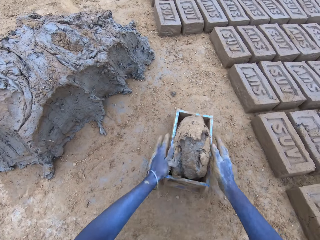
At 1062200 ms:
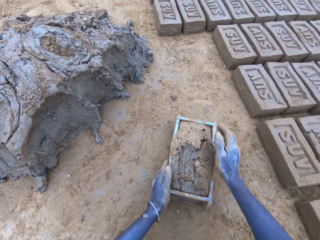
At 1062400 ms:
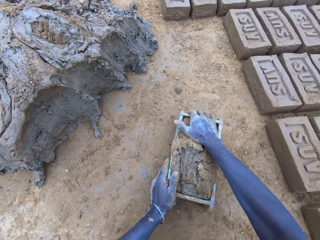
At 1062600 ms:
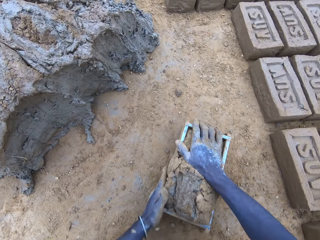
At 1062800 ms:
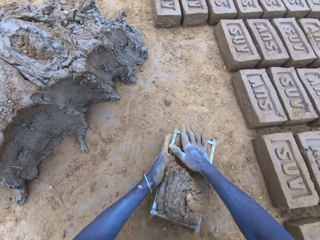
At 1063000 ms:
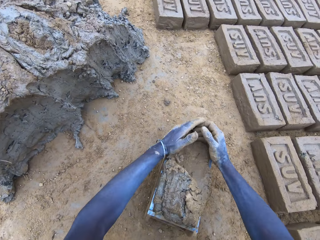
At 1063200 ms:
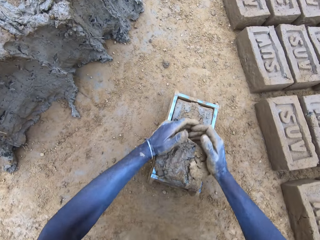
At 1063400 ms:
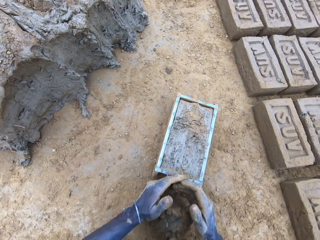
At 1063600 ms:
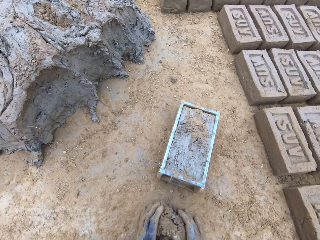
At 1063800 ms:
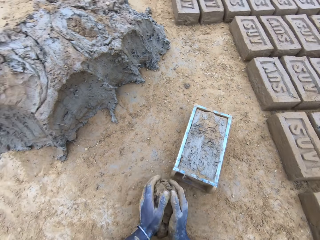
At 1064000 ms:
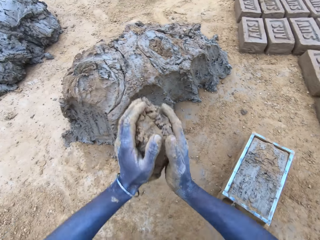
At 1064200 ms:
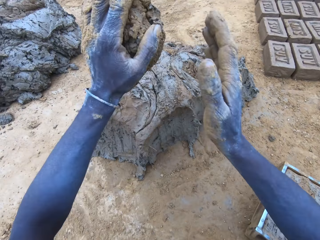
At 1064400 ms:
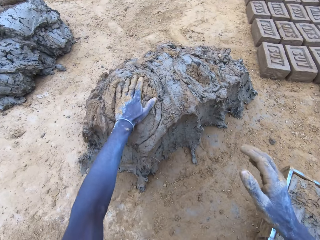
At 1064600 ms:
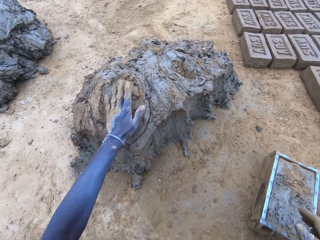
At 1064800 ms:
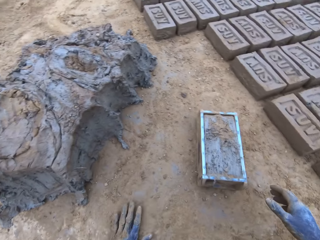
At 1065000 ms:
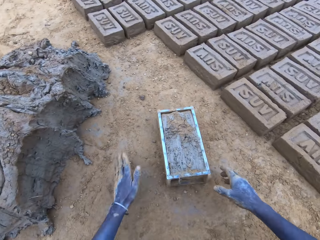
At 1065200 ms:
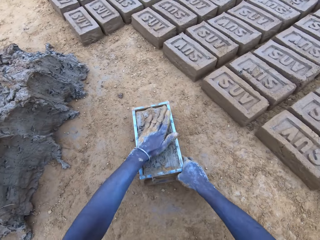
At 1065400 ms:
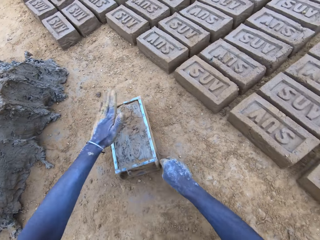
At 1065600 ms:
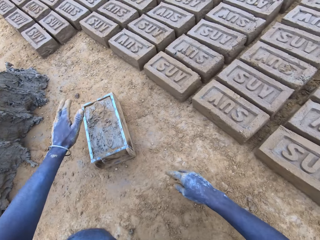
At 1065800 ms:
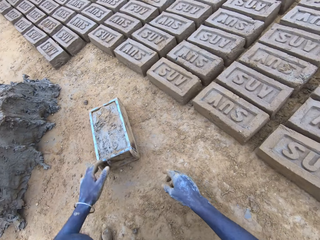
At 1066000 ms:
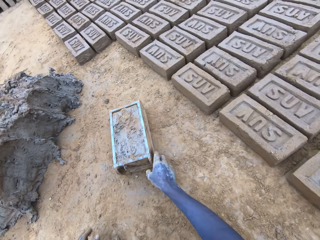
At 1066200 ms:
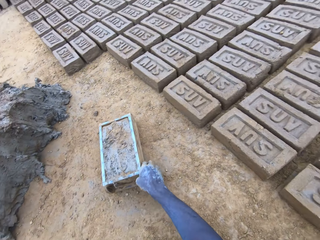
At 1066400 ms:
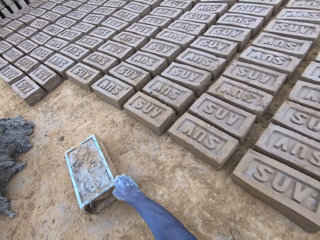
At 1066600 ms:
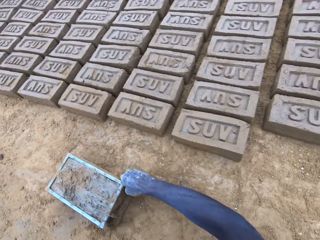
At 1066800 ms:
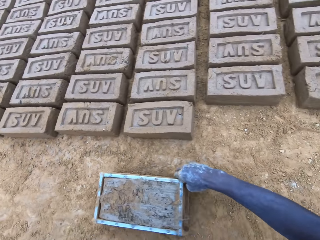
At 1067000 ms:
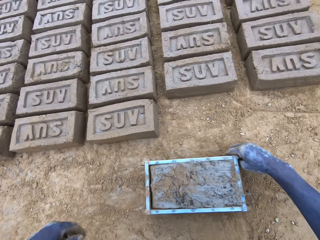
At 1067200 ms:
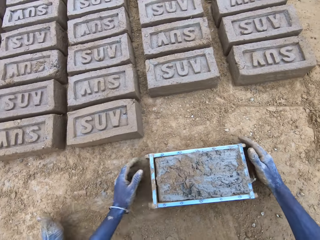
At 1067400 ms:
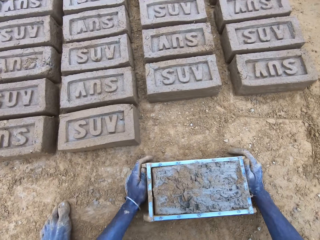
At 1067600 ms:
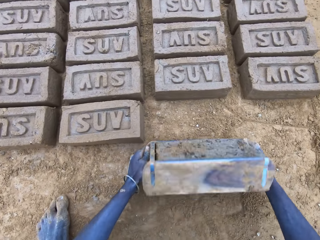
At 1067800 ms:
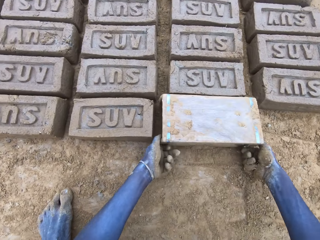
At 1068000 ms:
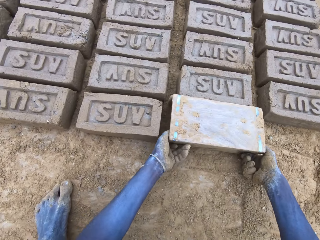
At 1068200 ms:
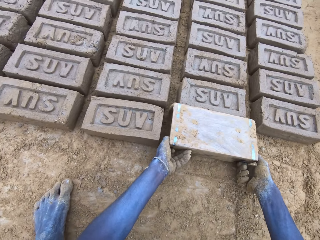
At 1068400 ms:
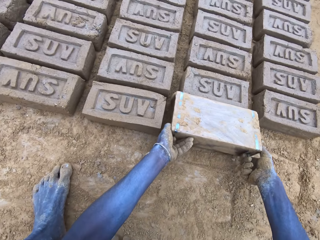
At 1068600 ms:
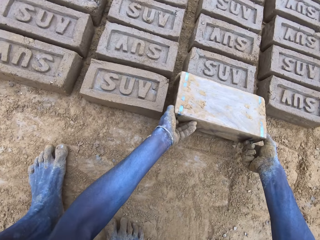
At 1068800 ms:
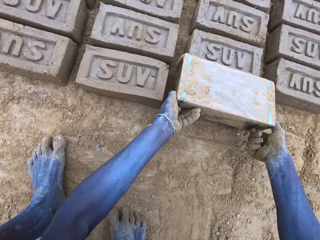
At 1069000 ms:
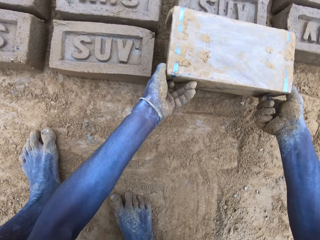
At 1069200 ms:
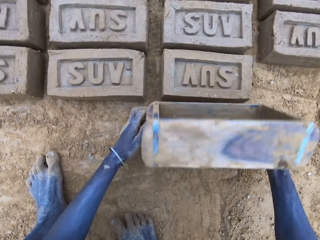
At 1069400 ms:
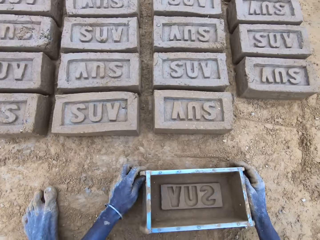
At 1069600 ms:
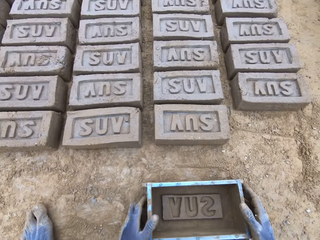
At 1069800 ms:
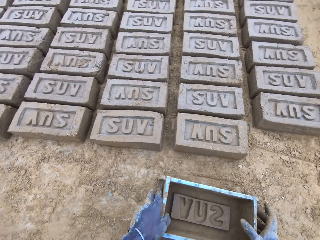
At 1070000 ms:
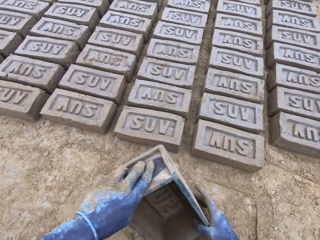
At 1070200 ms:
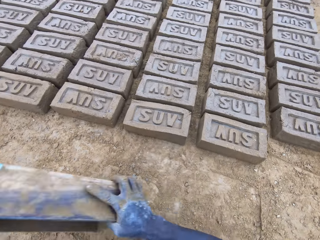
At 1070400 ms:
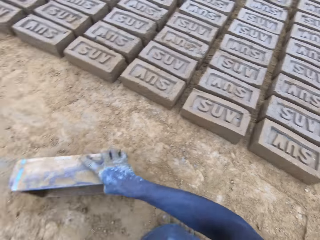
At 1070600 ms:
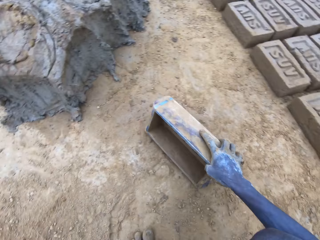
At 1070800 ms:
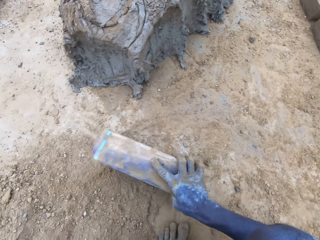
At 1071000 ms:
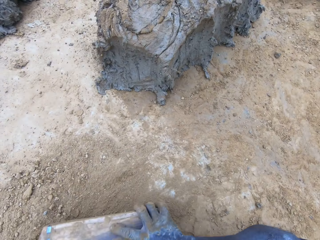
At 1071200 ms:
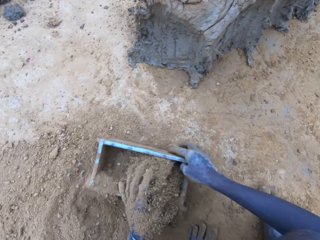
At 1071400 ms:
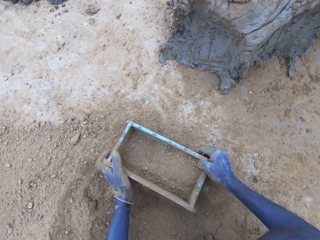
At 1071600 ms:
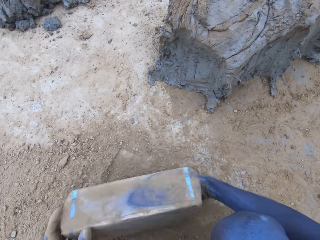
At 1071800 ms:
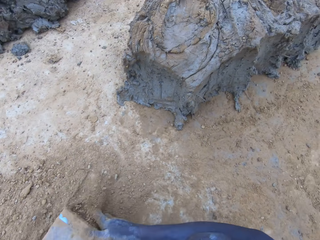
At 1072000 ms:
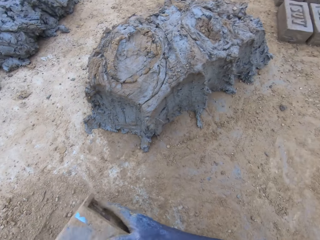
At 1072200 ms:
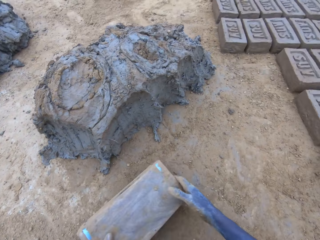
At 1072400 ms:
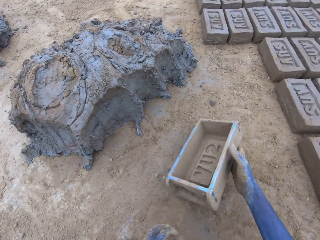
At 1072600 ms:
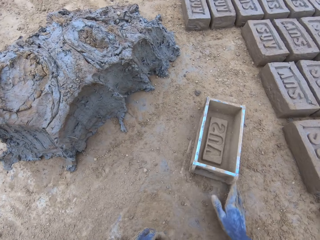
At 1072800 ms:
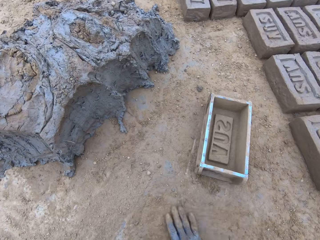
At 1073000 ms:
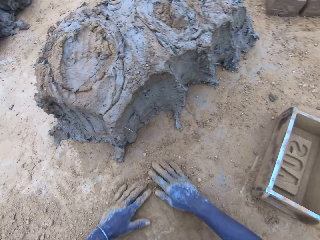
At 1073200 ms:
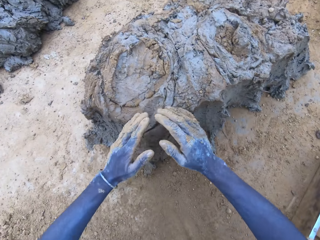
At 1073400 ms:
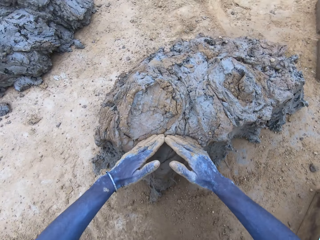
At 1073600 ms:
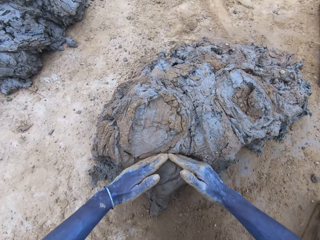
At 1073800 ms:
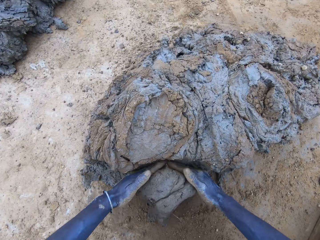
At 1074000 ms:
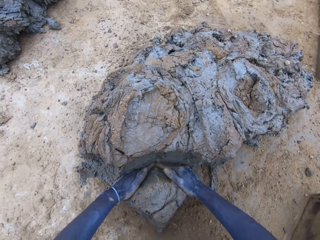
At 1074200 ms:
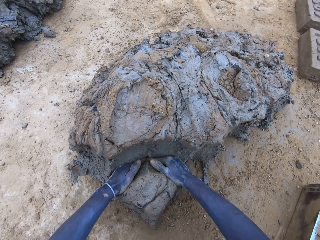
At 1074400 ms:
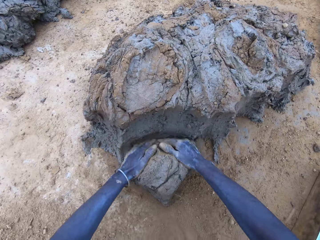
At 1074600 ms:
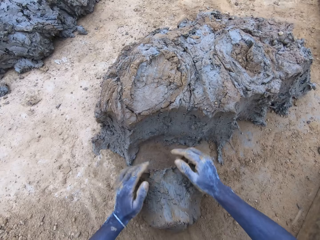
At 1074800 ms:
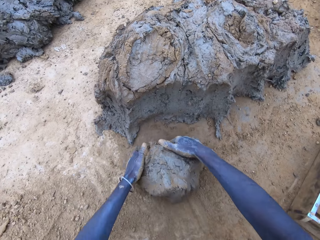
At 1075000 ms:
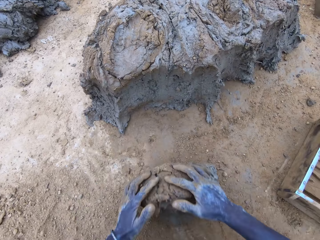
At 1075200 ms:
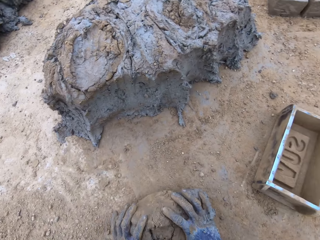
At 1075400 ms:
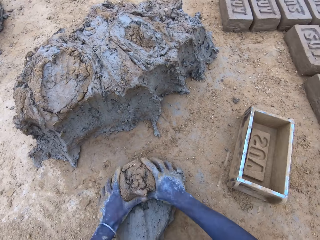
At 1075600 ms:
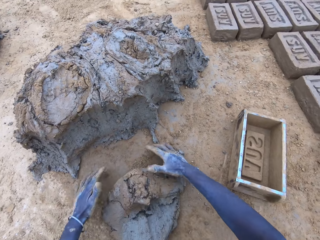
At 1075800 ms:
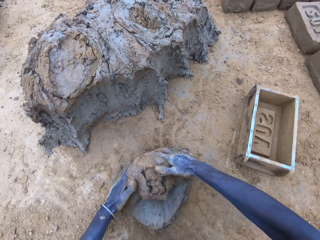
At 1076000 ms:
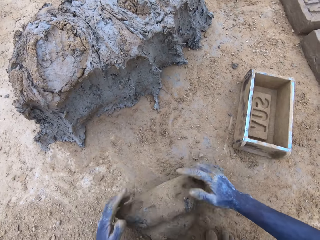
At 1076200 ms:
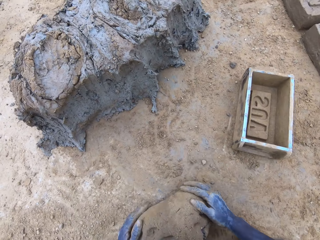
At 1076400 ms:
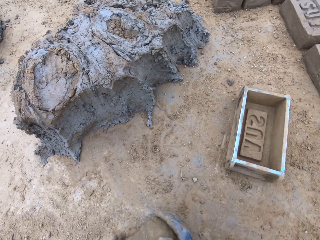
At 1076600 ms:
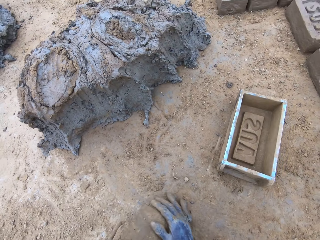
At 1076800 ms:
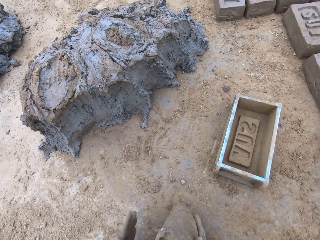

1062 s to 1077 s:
The camera wearer puts mud in the wooden brick moulder or brickmould. They remove the excess mud from the wooden brick moulder. They put the mud on top of the hill of mud aside. They press the mud in the wooden brick moulder and drag the wooden brick moulder. They pour the mud in the brickmould on the ground. They turn the wooden brick moulder upside down. They flip back the wooden brick moulder and produce a mud brick. They pick up the wooden brick moulder. They put soil in the wooden brick moulder. They pour the soil from the brickmould on the ground. They put the wooden brick moulder on the ground. They scoop mud. They cut the mud with a hand and roll the mud on the ground.

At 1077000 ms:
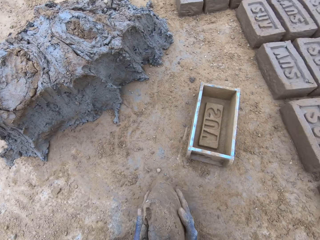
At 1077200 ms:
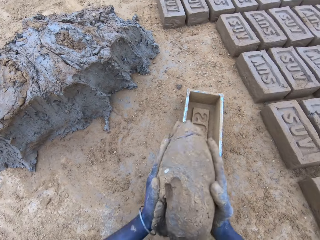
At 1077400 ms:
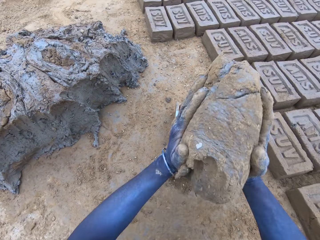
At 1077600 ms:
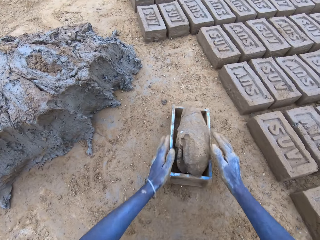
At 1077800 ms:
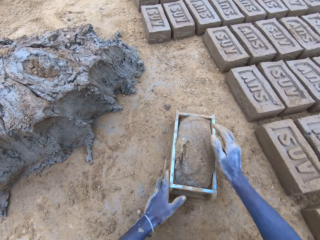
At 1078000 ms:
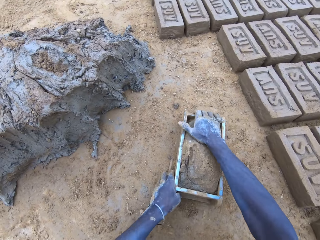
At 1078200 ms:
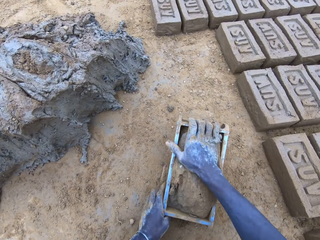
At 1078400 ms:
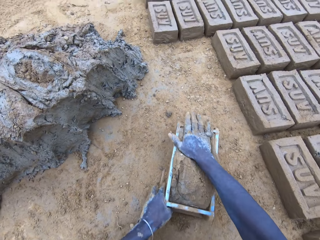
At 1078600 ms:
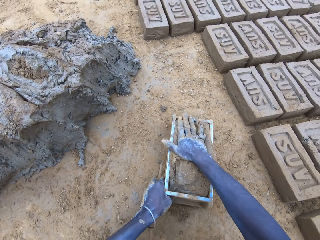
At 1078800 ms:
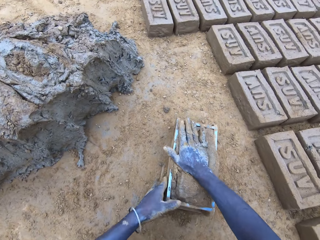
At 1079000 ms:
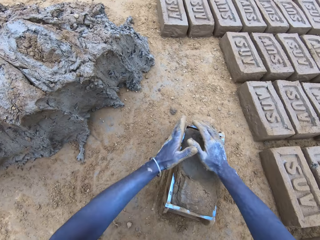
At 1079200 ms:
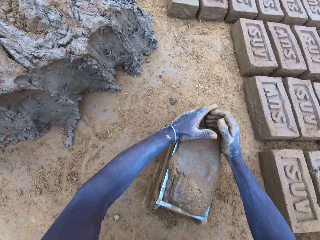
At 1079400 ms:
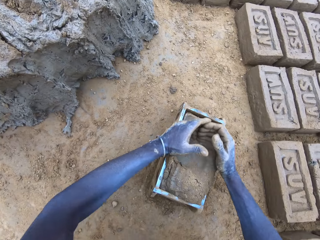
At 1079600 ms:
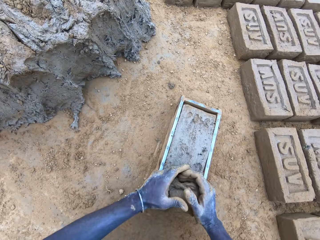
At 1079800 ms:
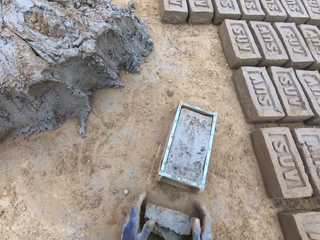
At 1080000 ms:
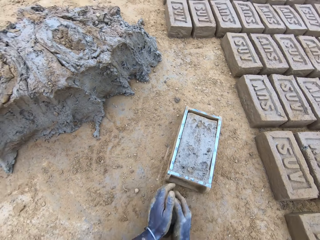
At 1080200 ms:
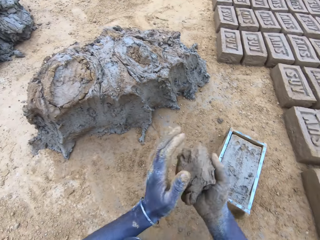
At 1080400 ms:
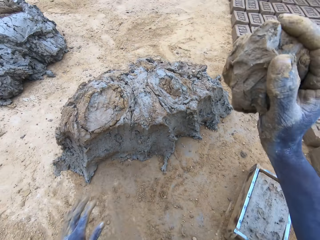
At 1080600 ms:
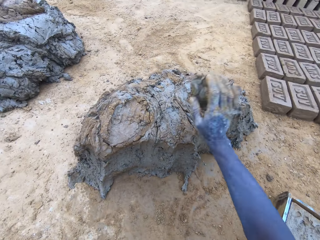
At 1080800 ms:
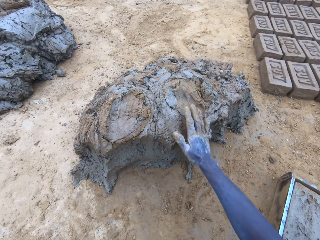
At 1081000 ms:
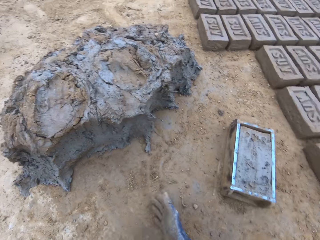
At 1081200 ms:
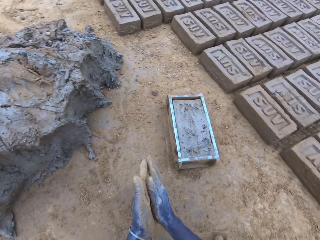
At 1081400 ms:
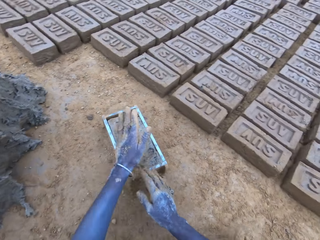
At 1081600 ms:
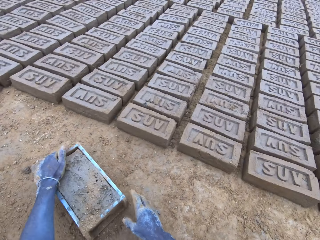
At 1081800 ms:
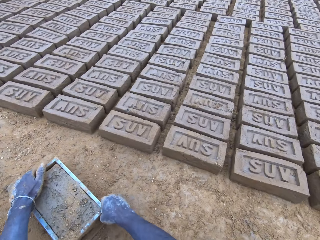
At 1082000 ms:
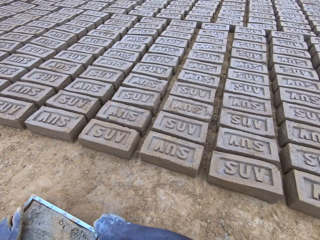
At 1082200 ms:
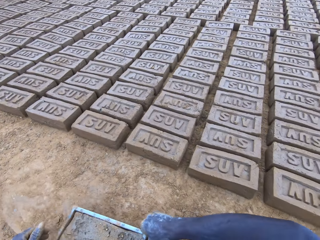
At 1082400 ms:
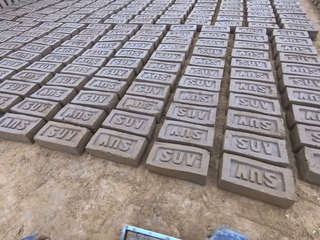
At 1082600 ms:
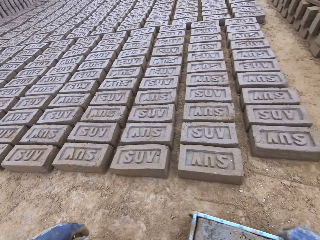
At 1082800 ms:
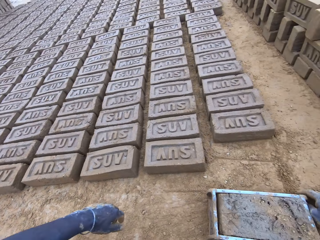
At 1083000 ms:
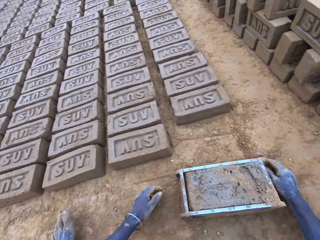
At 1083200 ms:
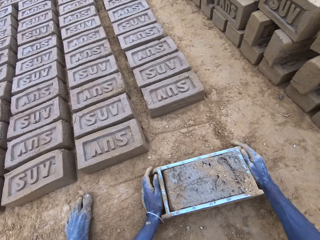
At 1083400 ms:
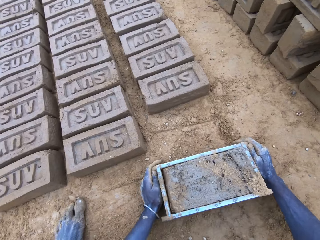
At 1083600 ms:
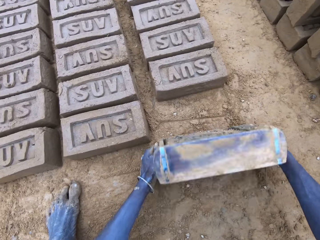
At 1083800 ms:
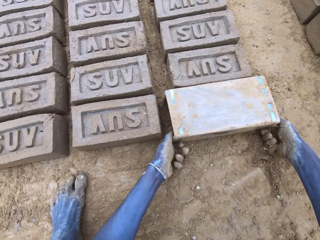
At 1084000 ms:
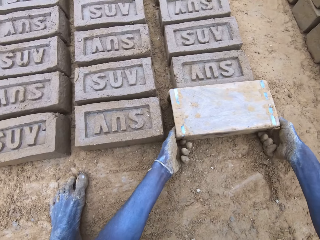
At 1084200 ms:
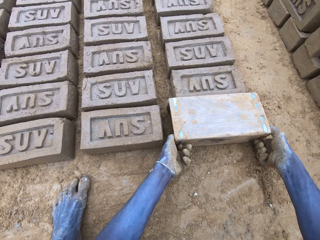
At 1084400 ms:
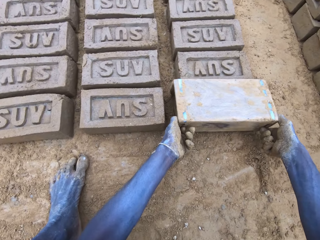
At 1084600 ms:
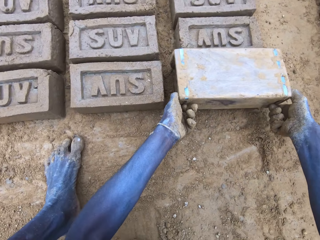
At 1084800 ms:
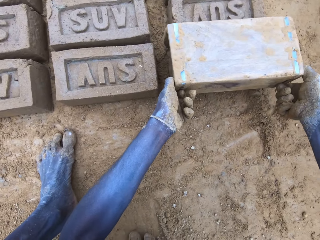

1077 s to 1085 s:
The camera wearer puts mud in the wooden brick moulder or brickmould. They press the mud in the wooden brick moulder. They remove the excess mud from the wooden brick moulder. They put the mud on top of the hill of mud aside. They drag the wooden brick moulder. They pour the mud in the brickmould on the ground. They turn the wooden brick moulder upside down.
